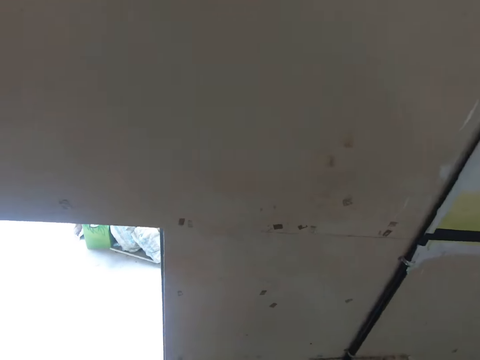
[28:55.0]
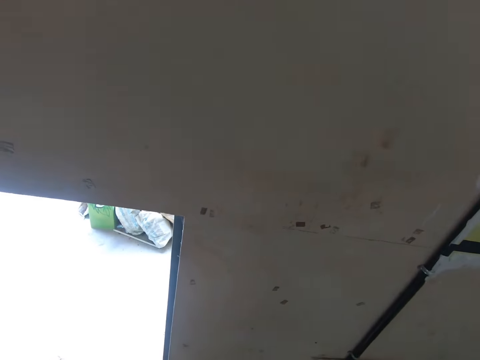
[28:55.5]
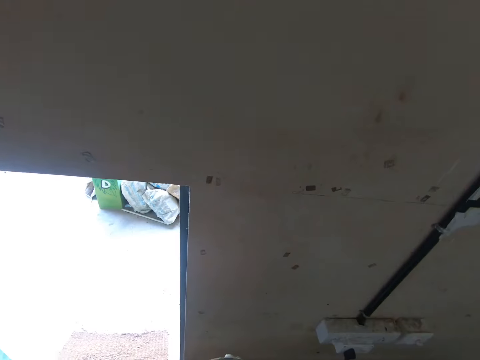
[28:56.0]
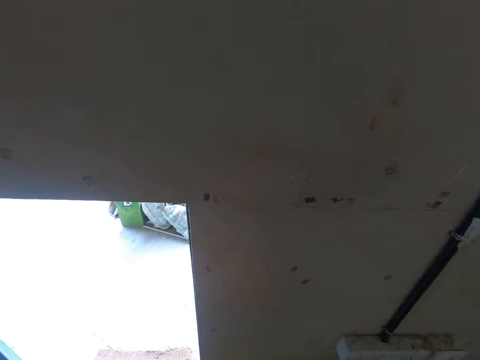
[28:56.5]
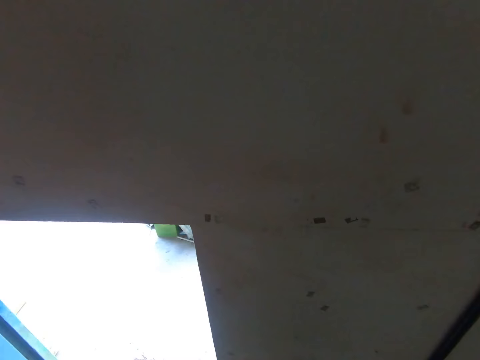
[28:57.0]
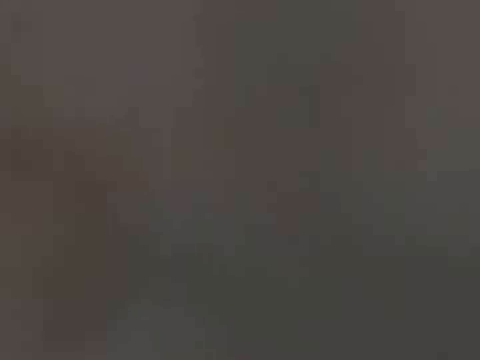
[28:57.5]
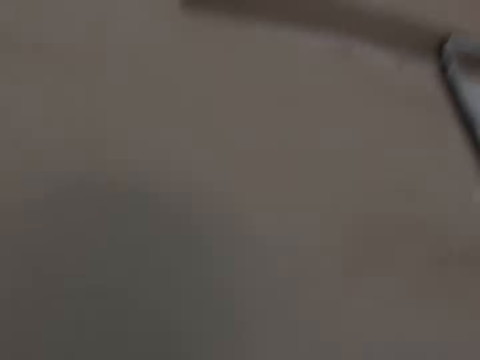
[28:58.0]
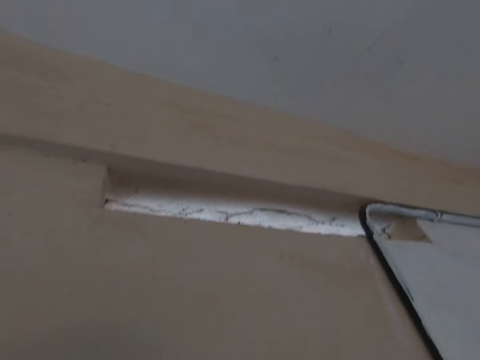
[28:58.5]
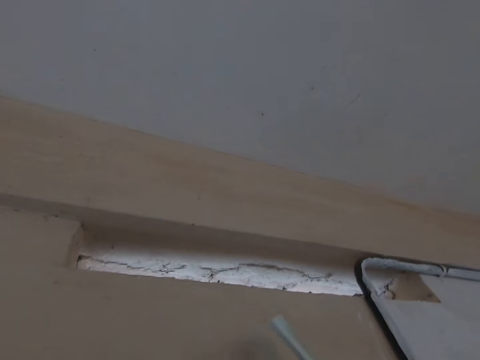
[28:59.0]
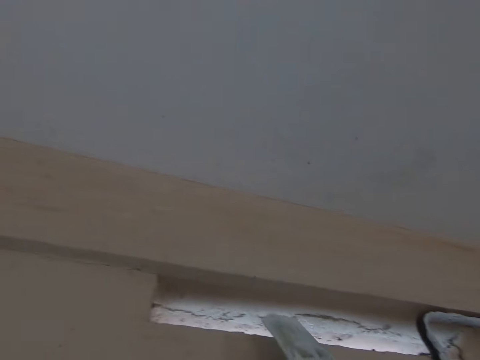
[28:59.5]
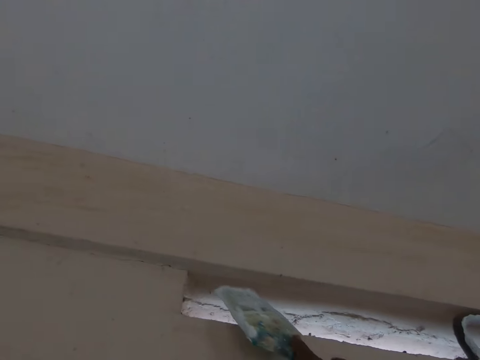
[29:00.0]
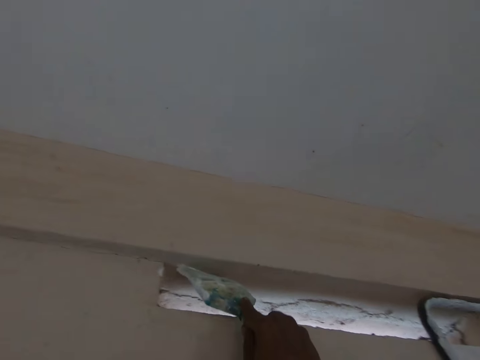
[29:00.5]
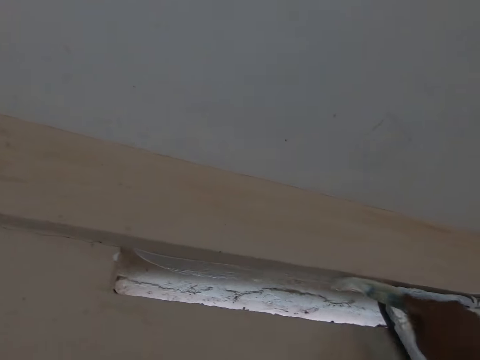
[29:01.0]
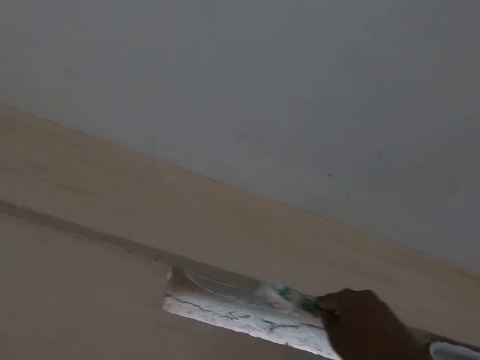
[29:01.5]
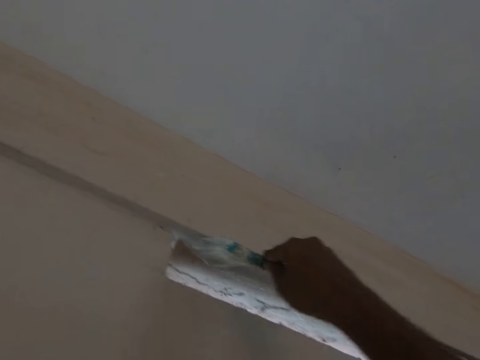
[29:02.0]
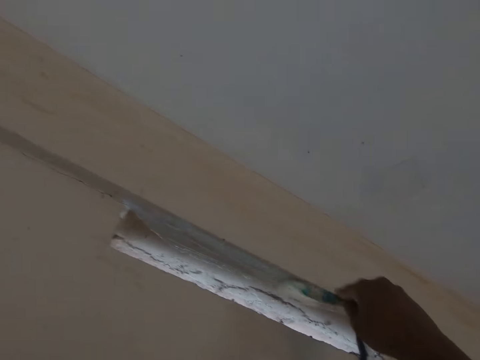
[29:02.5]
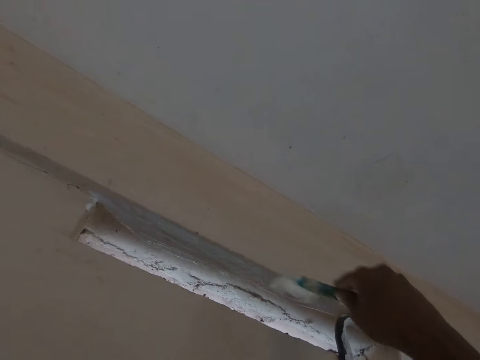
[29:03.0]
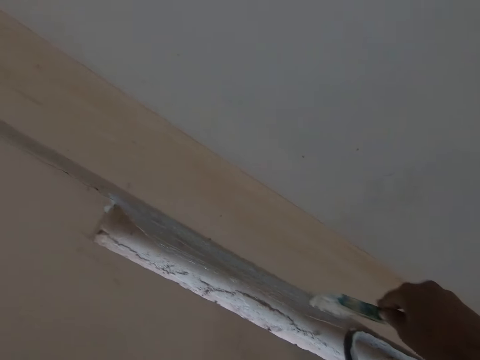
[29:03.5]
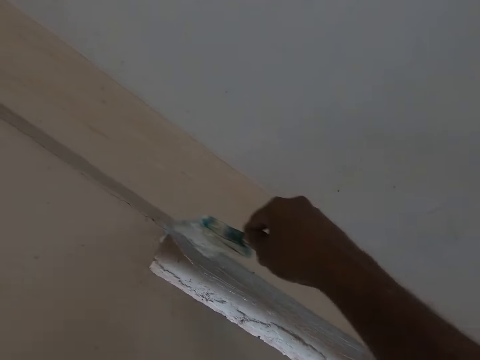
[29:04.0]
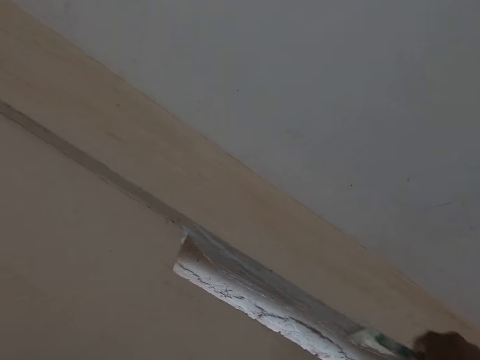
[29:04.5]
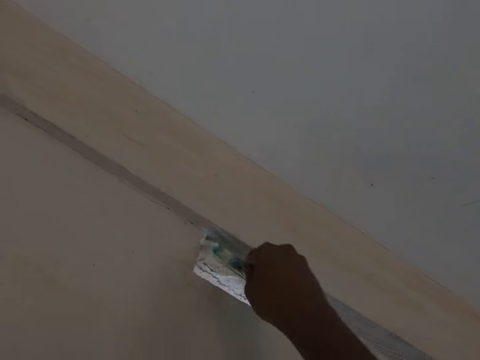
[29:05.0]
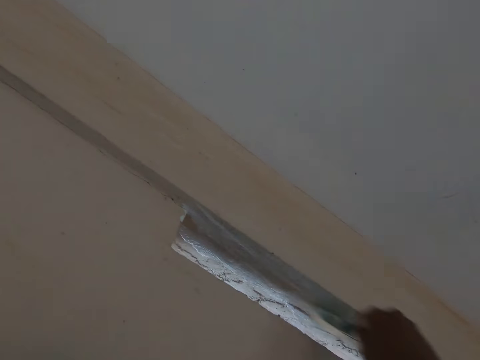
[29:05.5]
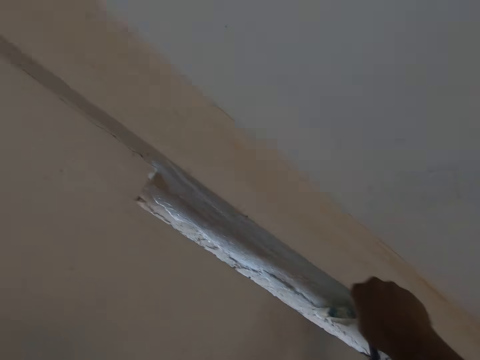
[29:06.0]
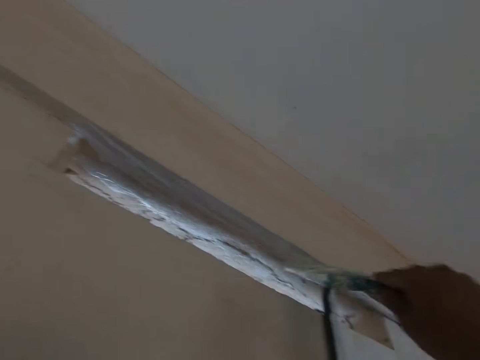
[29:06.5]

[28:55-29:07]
The camera wearer paints a wall in a room with a paint brush in his right hand.

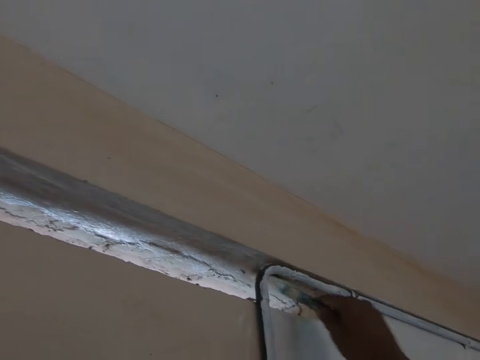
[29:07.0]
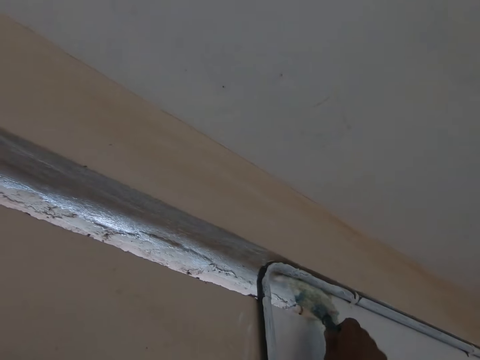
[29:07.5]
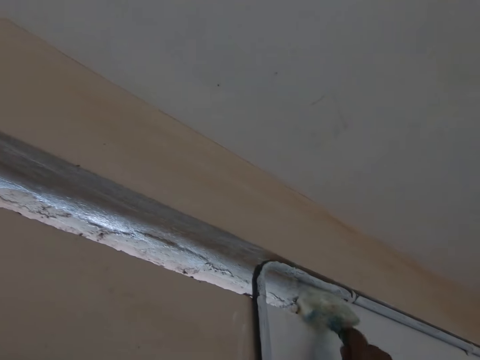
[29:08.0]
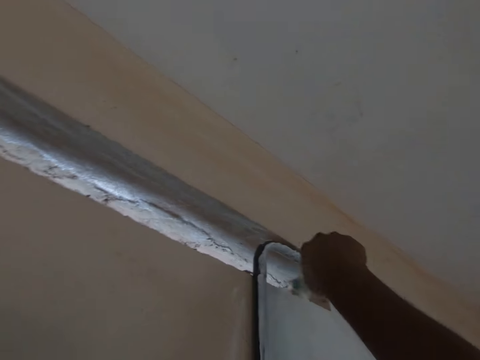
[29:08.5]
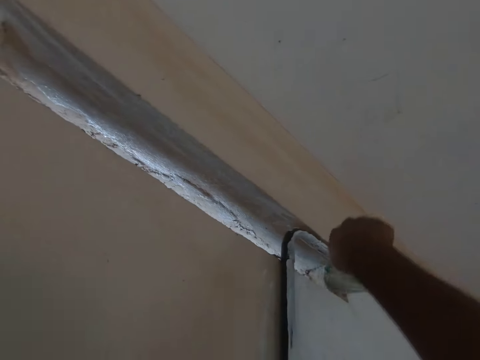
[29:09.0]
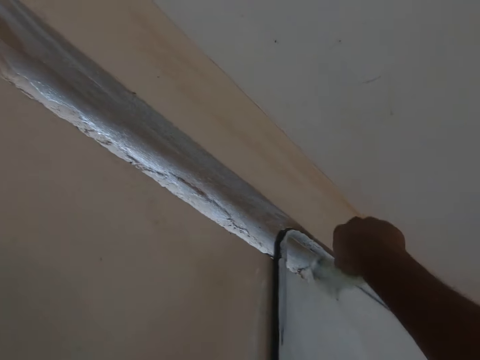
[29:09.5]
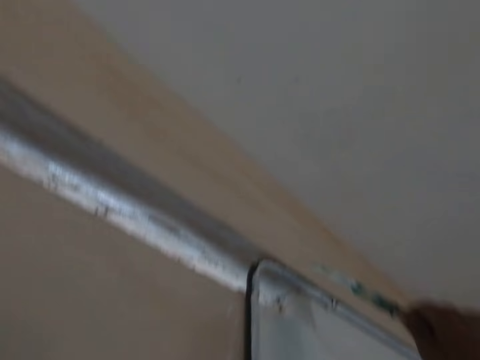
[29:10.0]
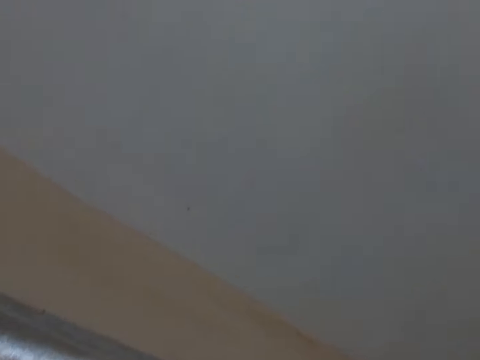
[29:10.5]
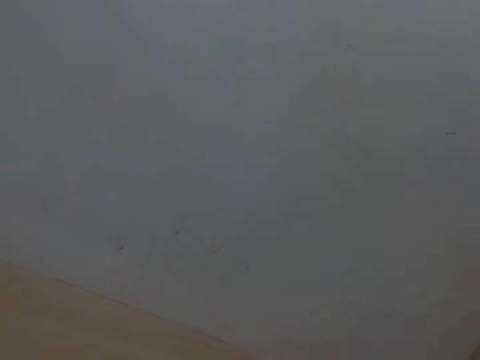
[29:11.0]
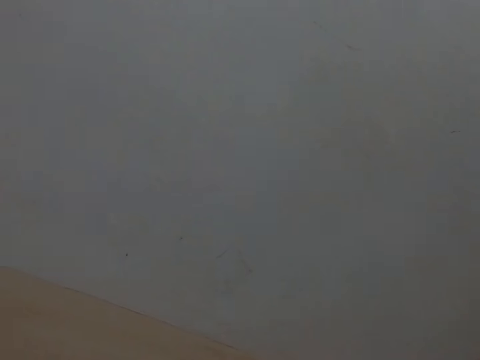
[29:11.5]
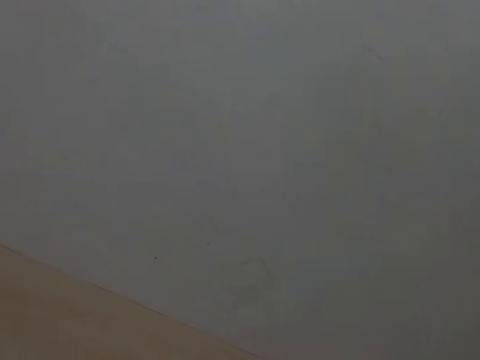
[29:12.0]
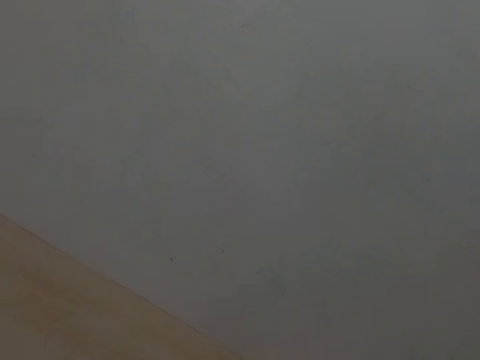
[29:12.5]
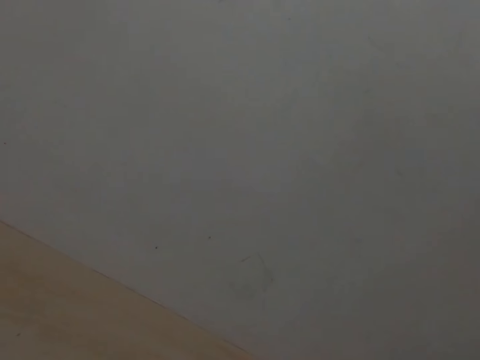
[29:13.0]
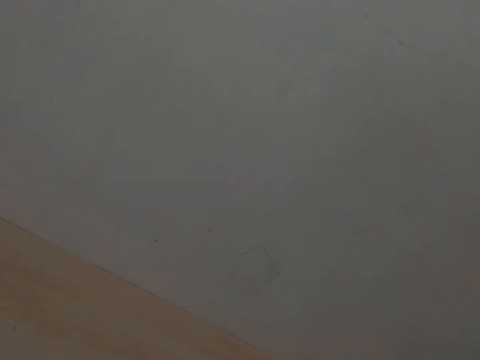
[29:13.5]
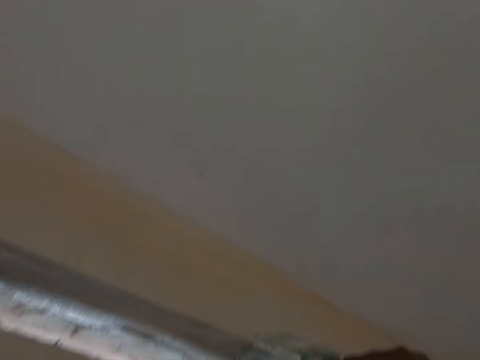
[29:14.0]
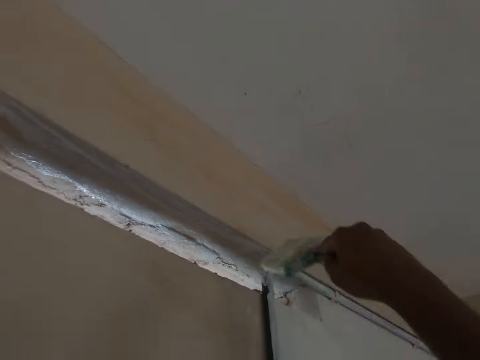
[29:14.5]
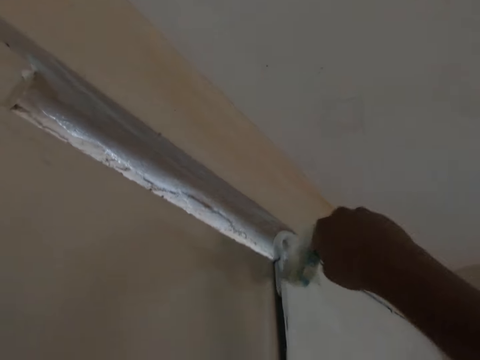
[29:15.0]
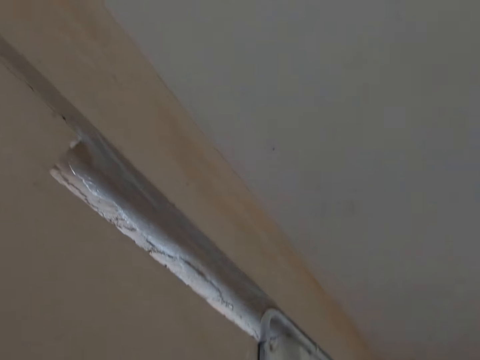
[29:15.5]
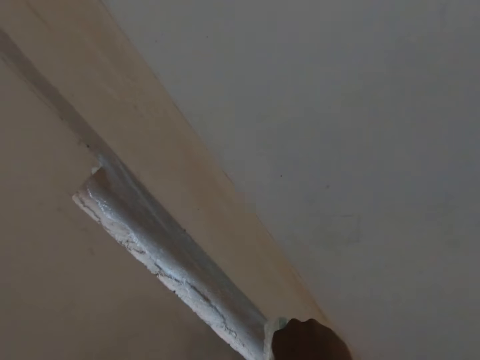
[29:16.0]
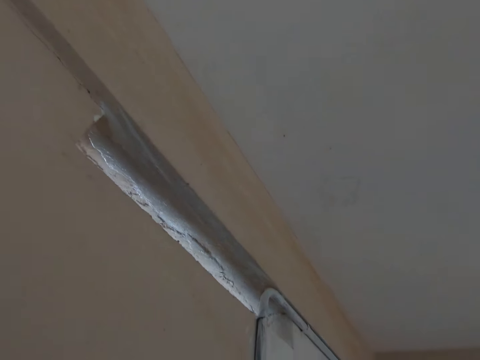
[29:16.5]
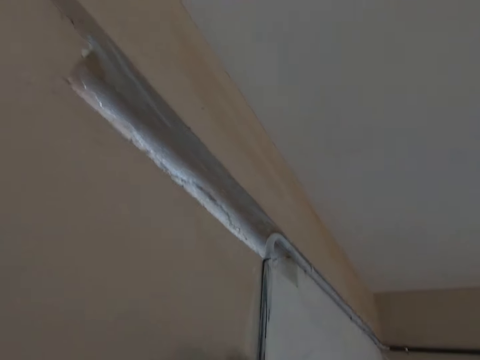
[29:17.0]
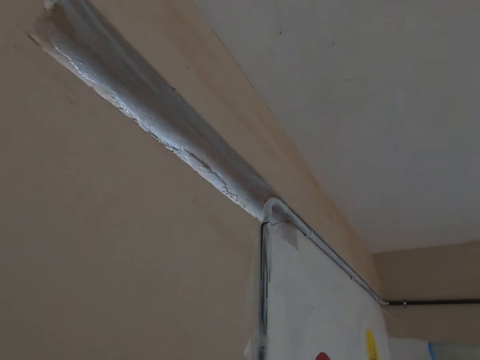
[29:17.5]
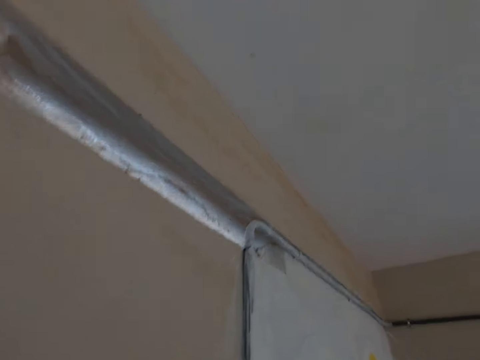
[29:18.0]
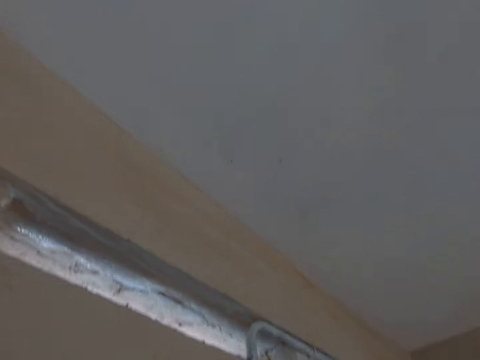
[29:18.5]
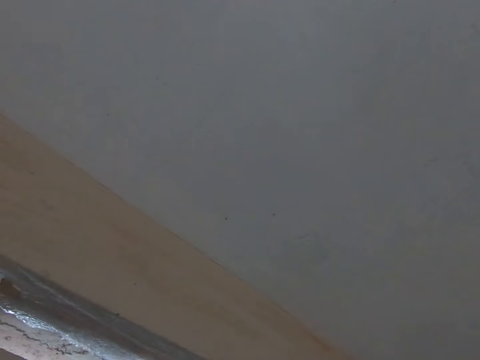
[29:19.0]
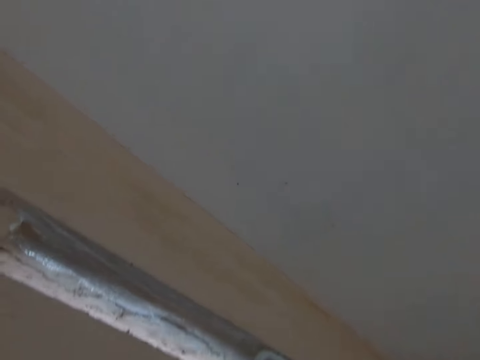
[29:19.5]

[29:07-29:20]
The camera wearer looks at the ceiling. They paint the wall.

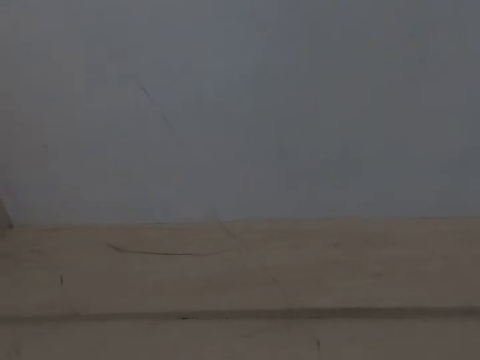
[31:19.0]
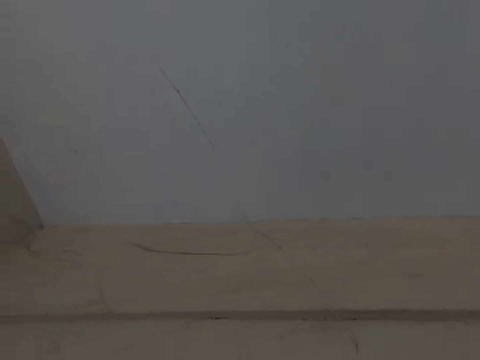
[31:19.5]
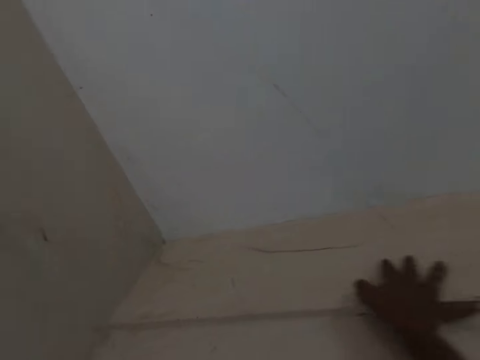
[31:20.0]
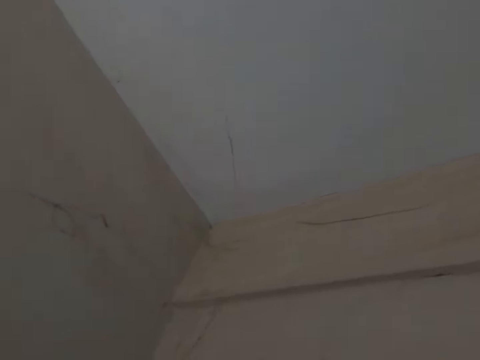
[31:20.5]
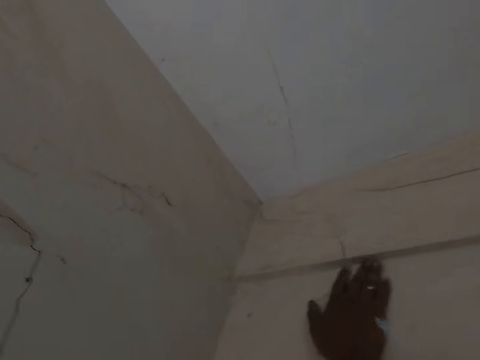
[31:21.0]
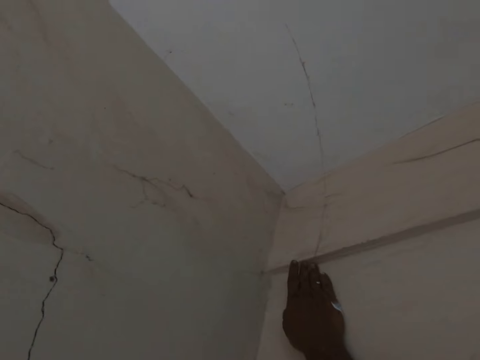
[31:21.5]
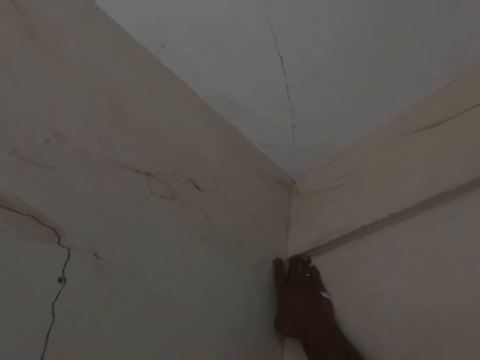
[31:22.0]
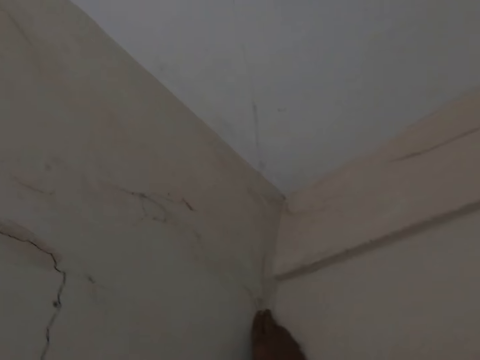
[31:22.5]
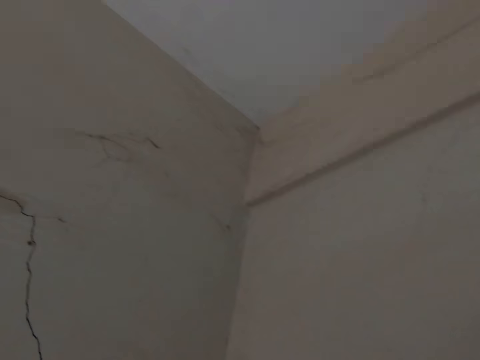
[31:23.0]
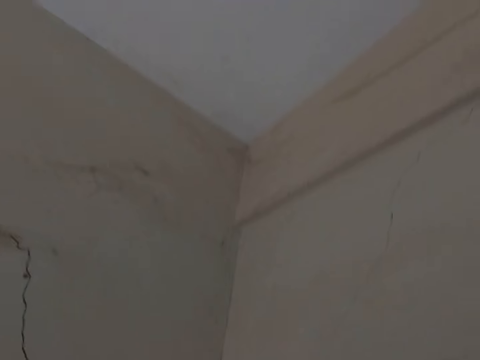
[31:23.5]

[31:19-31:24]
The camera wearer removes the cobwebs on the wall with his right hand.
